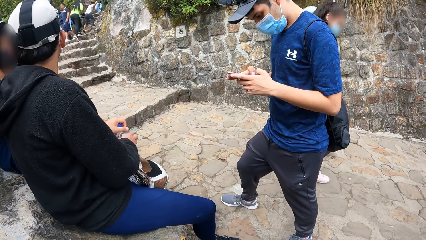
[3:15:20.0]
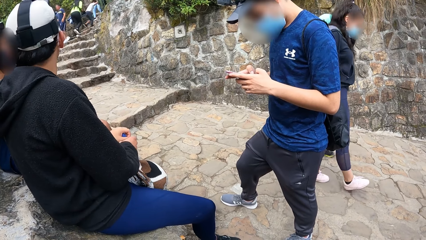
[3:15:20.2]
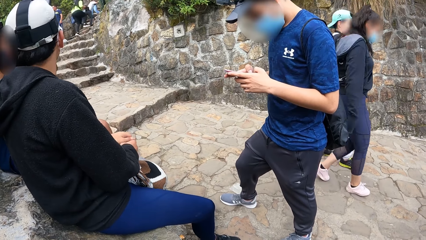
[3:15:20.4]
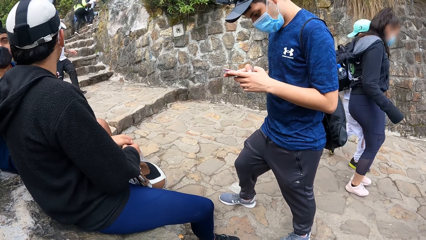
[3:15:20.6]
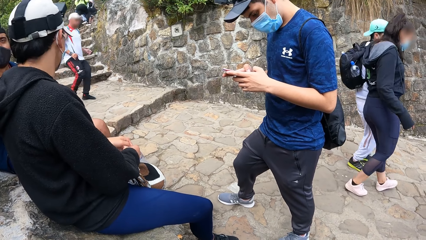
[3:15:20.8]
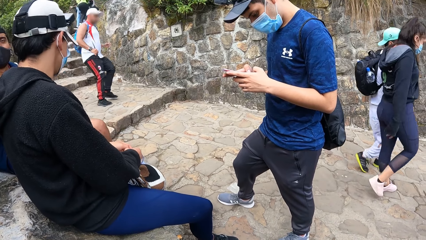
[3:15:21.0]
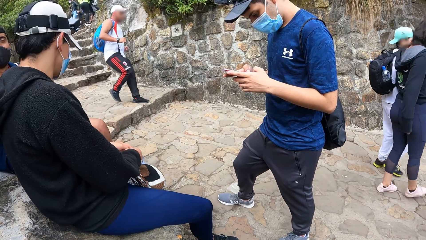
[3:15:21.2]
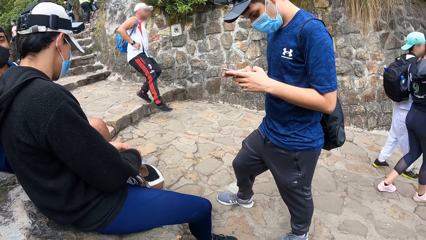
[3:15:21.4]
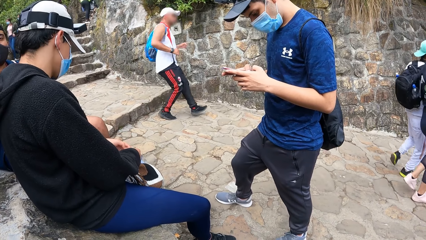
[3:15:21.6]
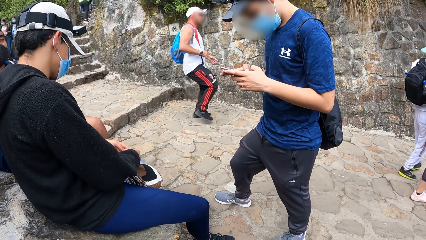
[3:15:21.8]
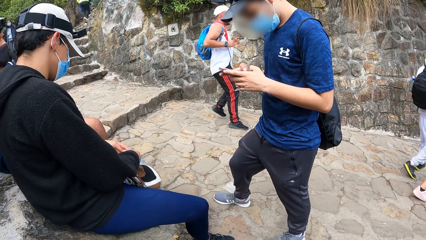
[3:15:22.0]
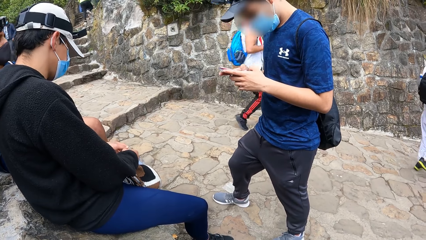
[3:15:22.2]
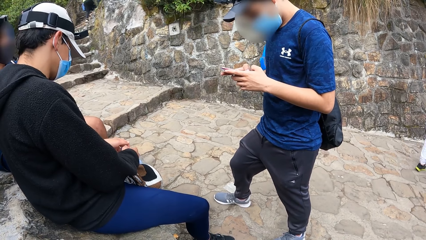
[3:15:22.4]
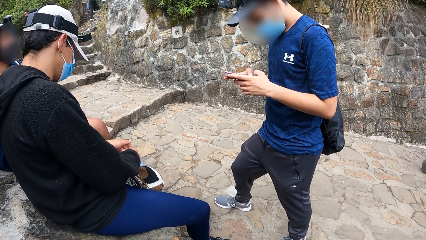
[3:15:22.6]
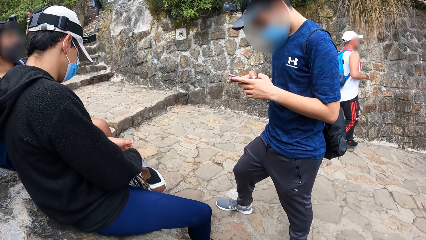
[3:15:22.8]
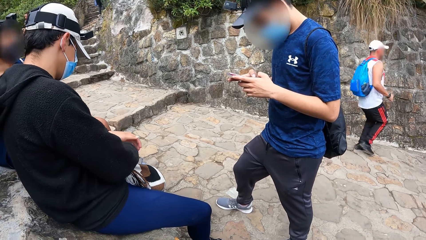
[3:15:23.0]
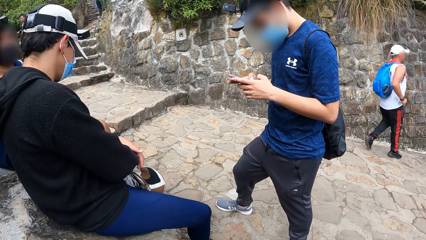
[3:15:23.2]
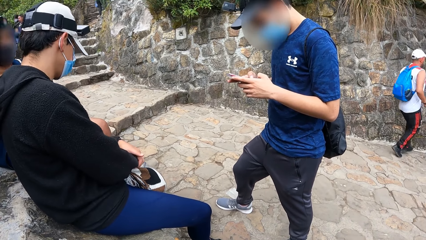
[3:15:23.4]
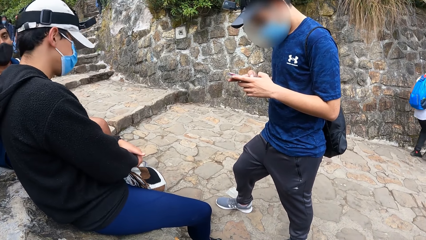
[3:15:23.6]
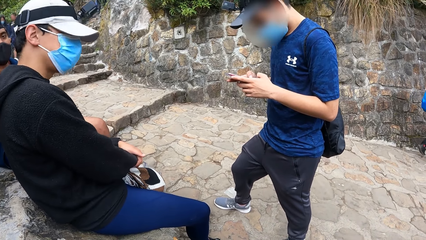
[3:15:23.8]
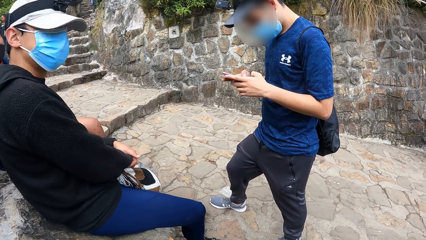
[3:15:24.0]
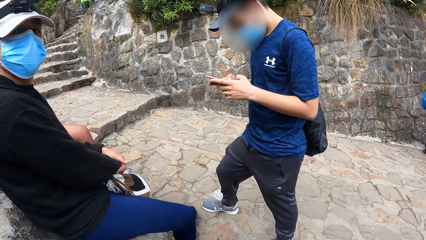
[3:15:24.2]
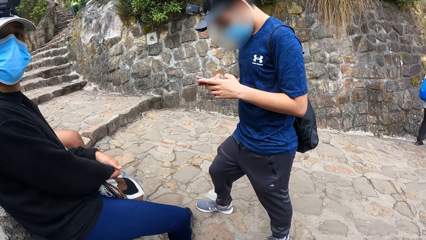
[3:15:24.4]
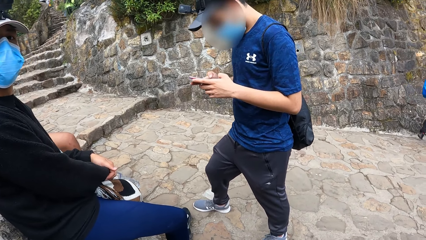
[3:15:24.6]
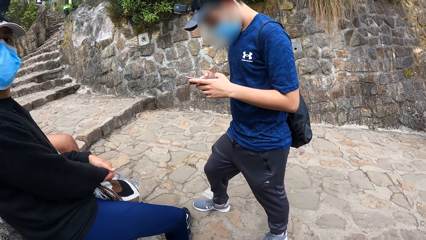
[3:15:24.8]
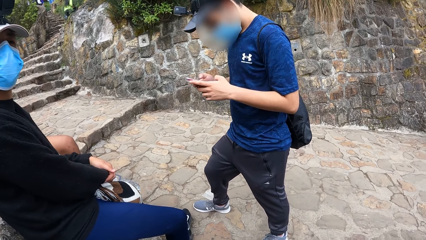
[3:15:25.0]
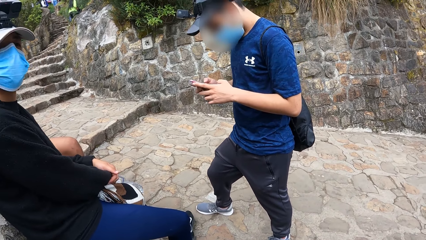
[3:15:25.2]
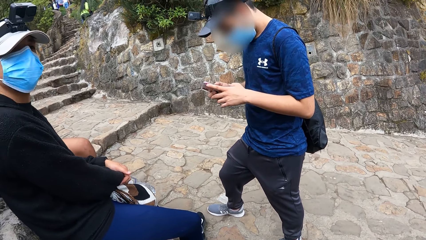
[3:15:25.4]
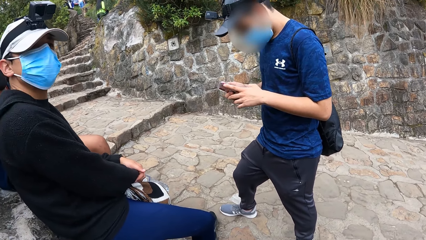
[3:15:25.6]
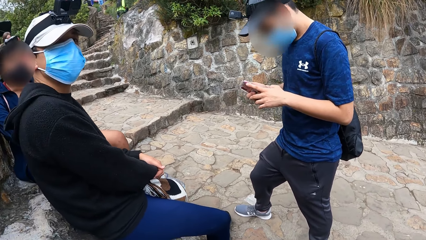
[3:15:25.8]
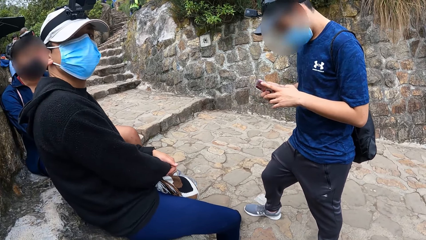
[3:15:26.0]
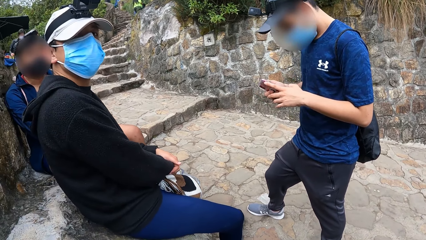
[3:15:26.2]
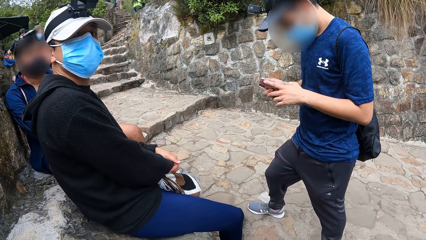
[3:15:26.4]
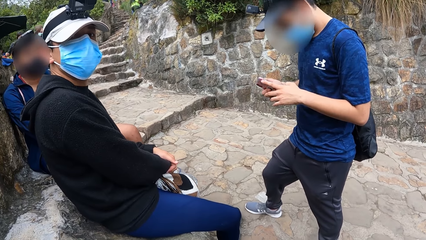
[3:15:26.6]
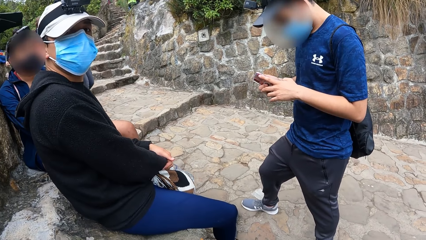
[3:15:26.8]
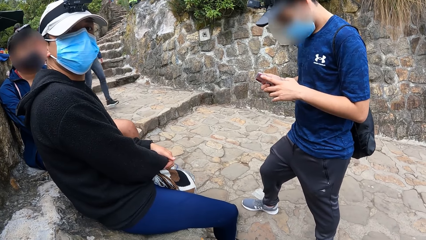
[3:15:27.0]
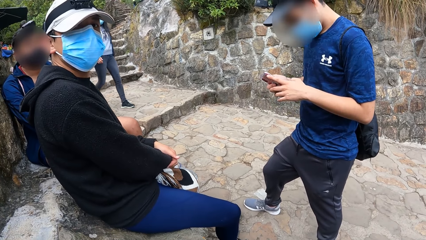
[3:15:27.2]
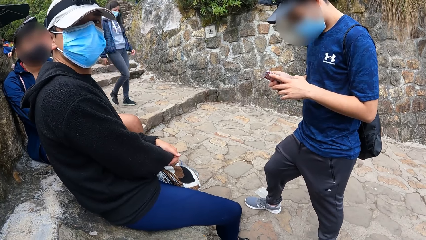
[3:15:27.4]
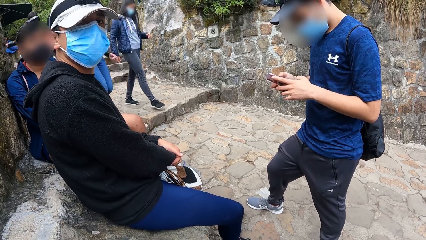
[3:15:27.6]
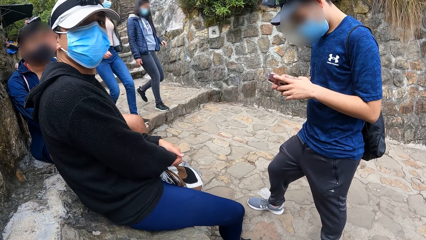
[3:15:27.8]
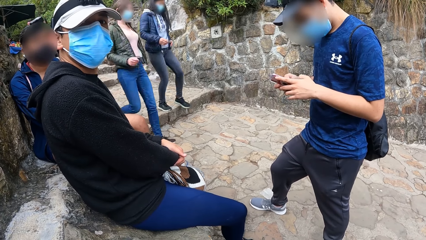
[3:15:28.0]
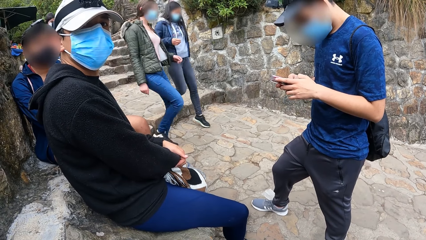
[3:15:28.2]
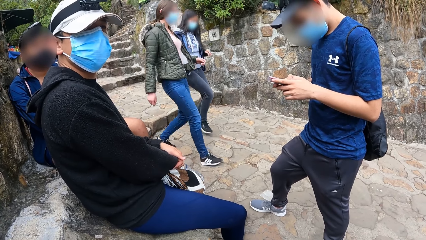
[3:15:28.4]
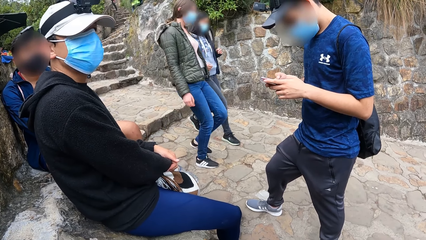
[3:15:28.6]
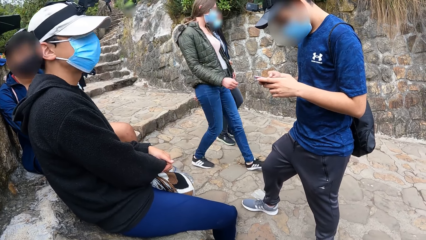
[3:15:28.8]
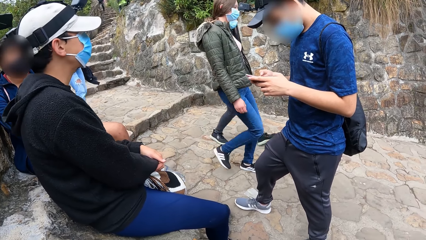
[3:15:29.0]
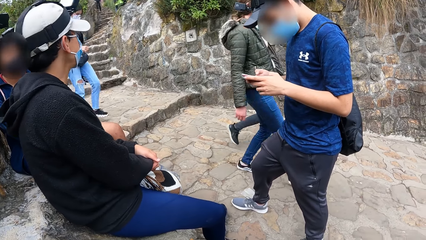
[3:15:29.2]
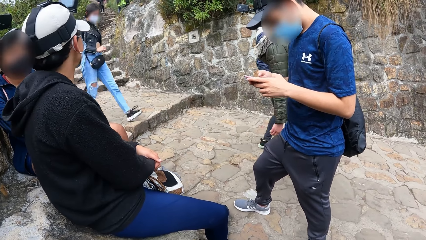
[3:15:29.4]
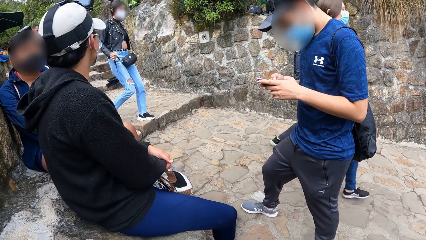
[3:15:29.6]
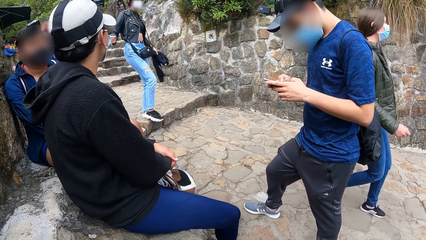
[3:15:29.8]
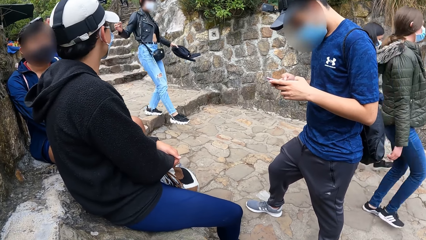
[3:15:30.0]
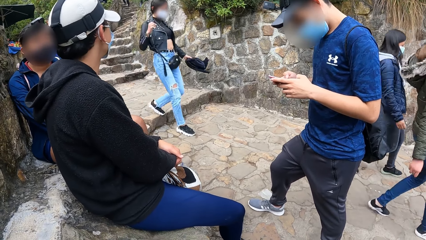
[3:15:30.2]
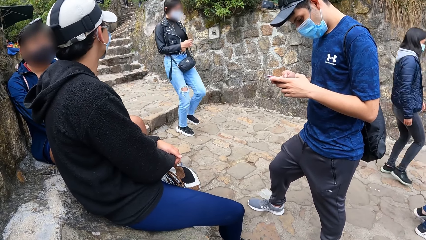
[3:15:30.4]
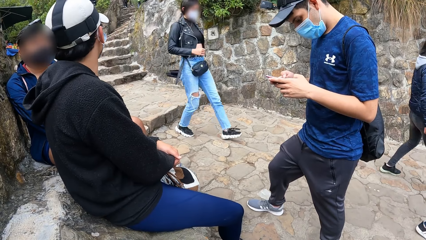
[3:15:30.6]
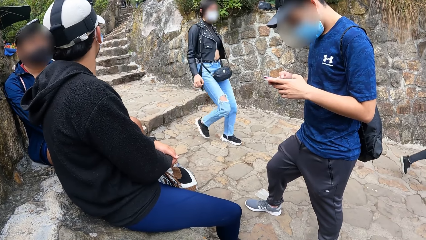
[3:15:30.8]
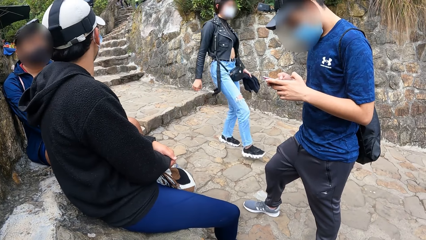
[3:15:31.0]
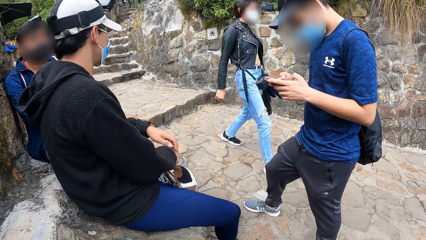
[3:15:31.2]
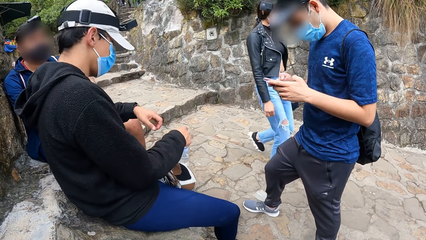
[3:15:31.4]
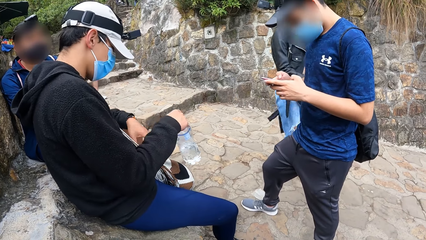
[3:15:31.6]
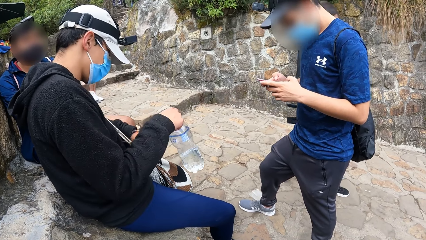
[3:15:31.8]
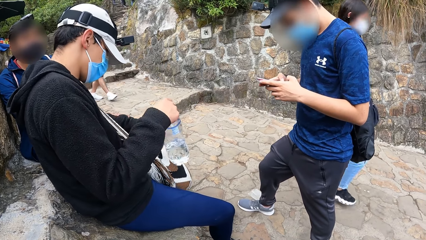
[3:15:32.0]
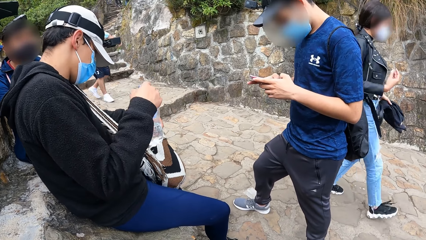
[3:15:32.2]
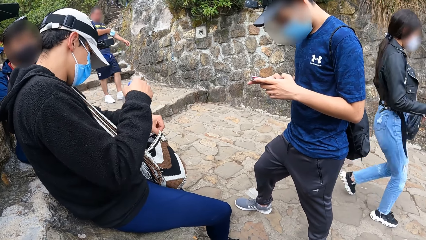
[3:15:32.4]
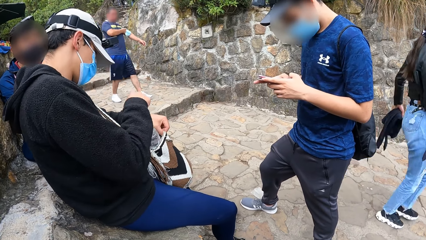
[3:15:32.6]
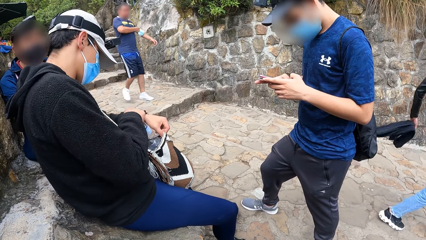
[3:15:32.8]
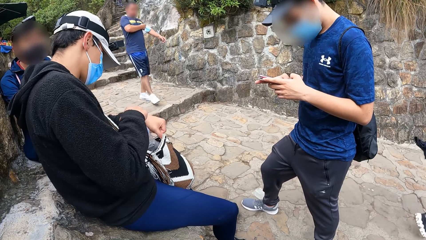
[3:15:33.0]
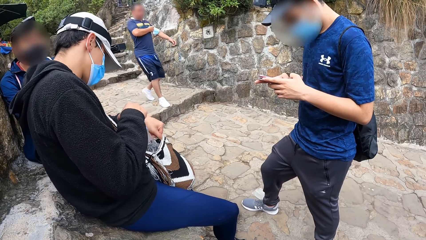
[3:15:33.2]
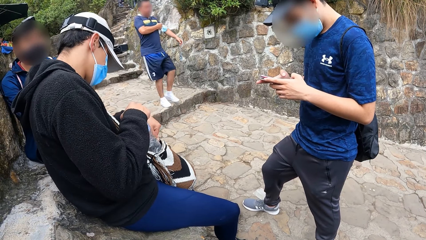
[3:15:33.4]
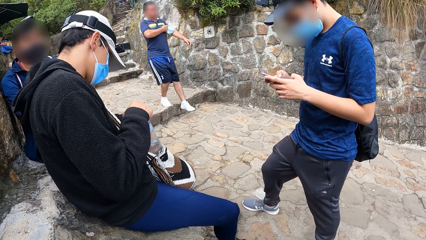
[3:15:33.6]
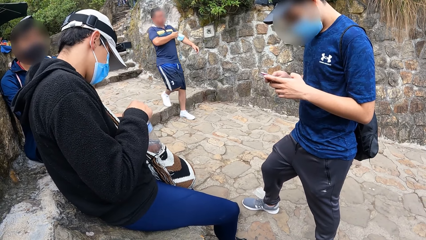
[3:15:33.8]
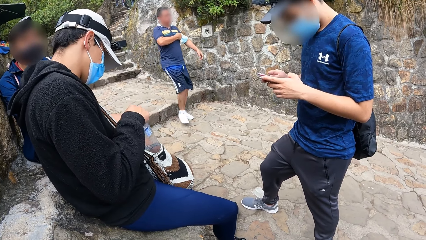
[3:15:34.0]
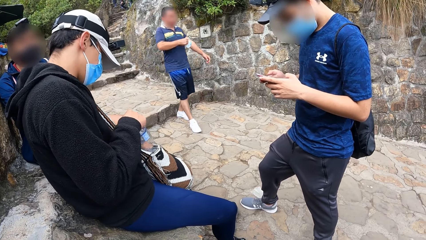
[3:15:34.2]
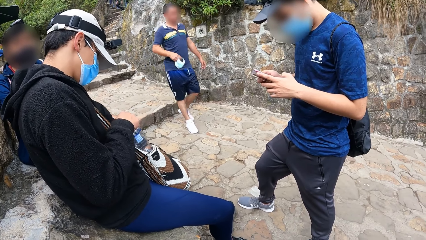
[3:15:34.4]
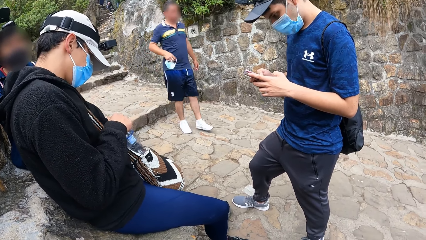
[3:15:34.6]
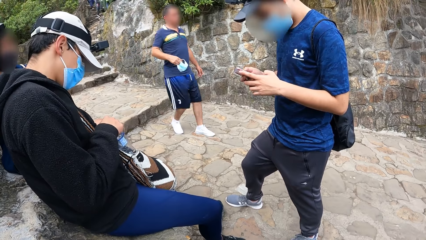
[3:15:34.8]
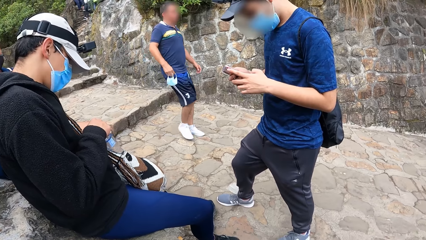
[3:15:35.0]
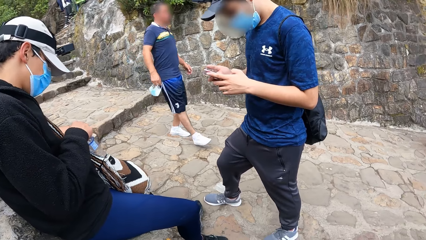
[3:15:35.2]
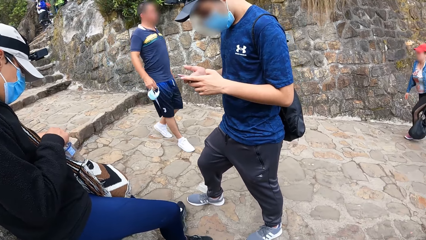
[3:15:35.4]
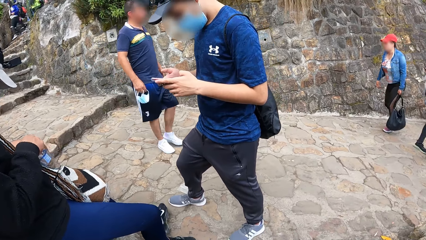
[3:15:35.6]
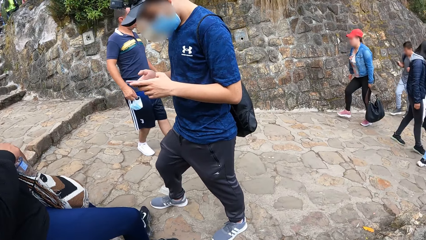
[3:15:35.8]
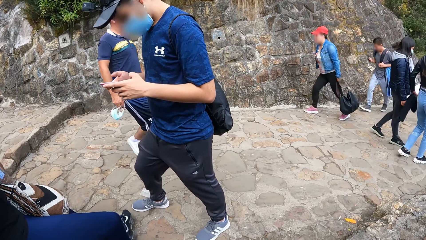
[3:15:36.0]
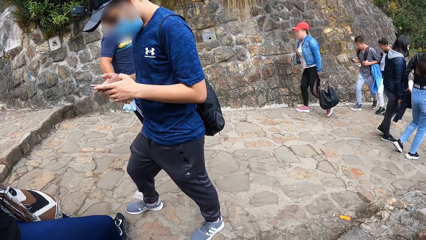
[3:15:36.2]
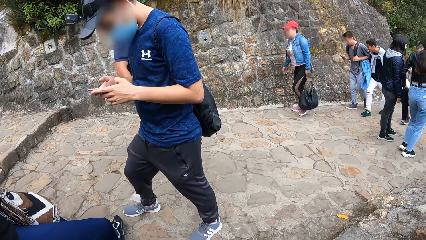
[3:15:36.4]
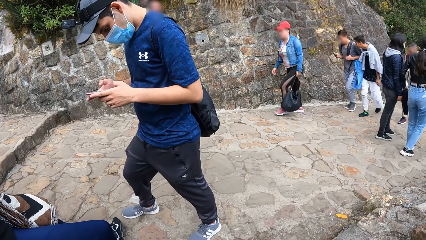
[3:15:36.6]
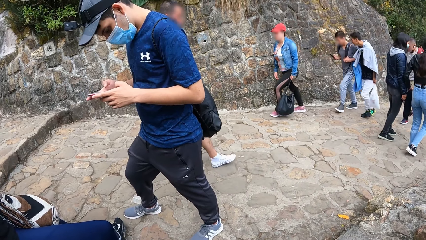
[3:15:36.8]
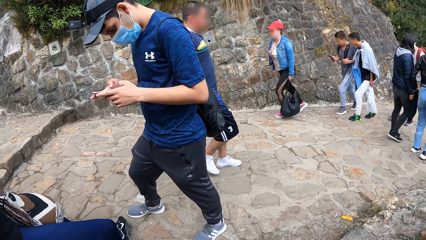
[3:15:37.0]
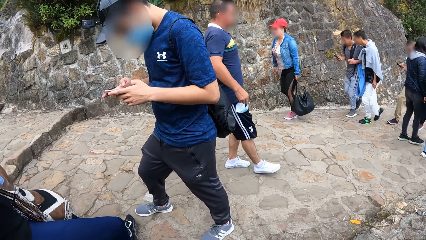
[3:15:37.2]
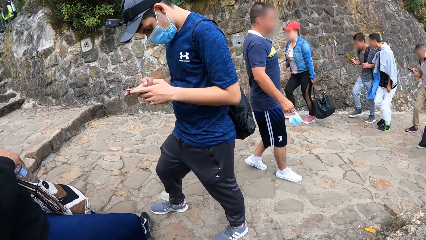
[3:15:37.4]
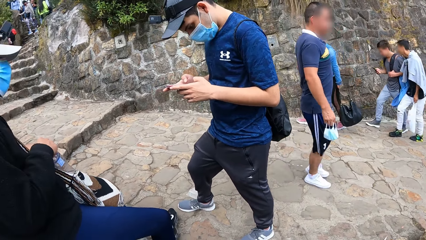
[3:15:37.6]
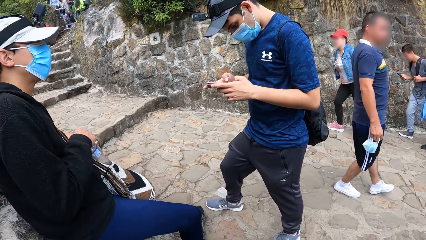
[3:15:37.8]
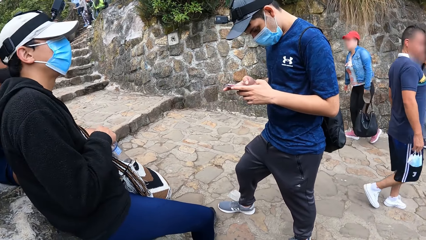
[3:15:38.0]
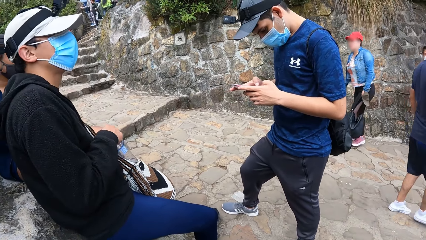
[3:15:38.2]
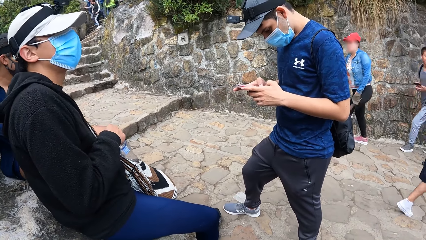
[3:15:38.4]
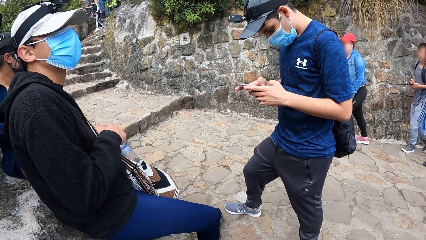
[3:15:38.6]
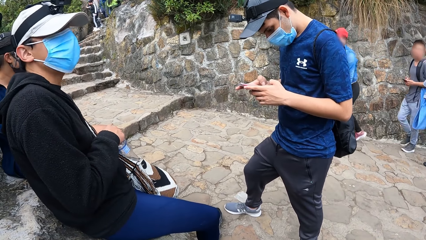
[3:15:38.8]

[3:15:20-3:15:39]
The man puts the bottled water into the bag with his right hand.
